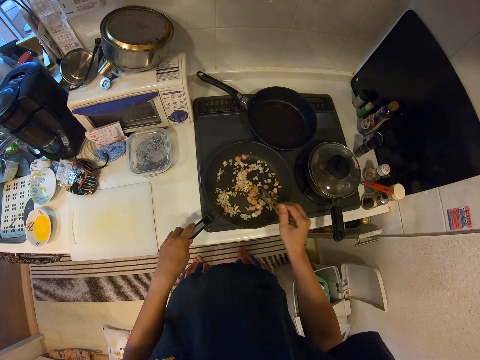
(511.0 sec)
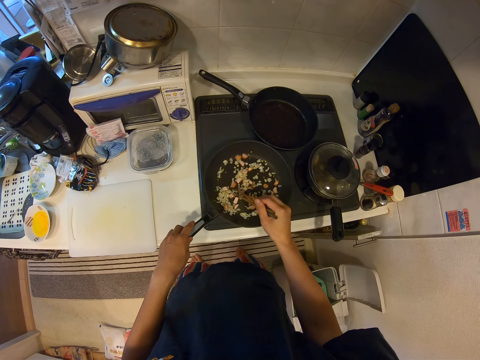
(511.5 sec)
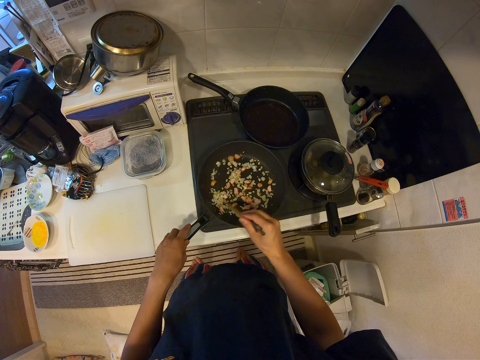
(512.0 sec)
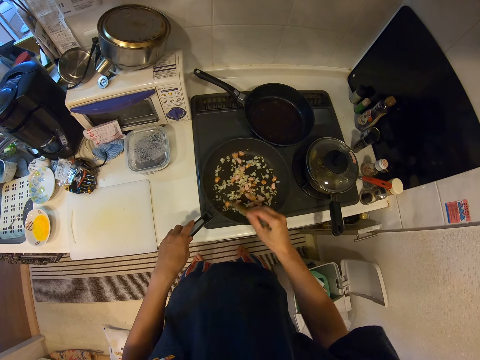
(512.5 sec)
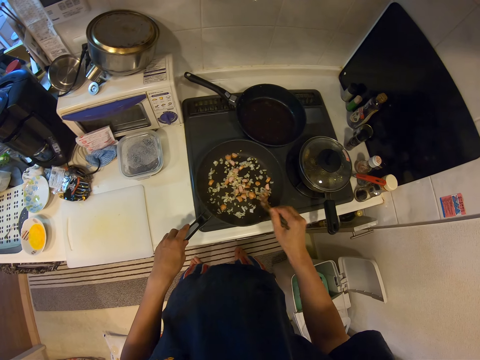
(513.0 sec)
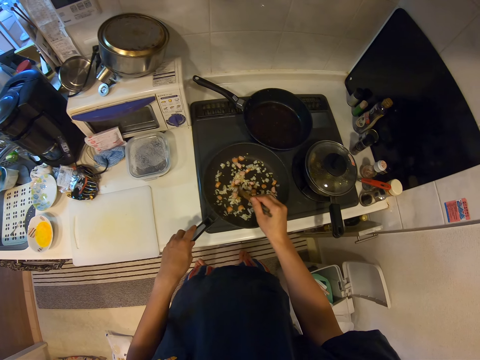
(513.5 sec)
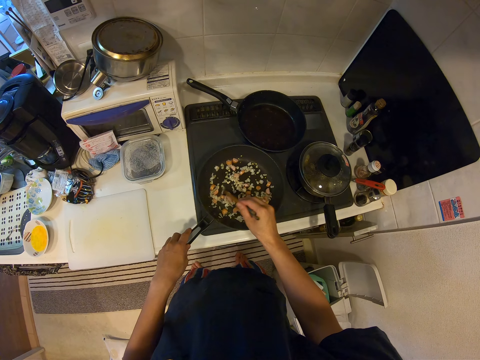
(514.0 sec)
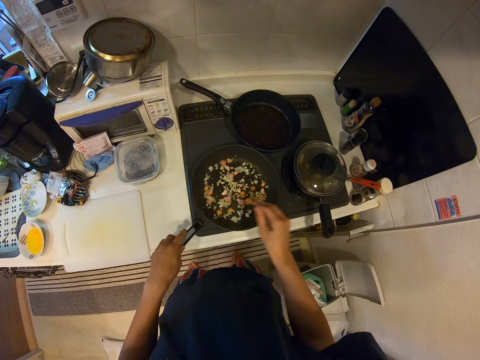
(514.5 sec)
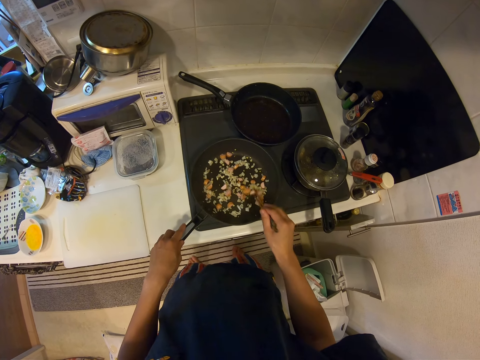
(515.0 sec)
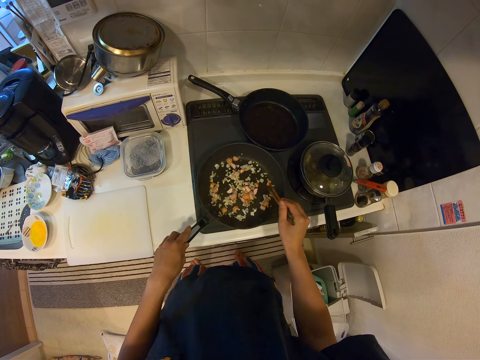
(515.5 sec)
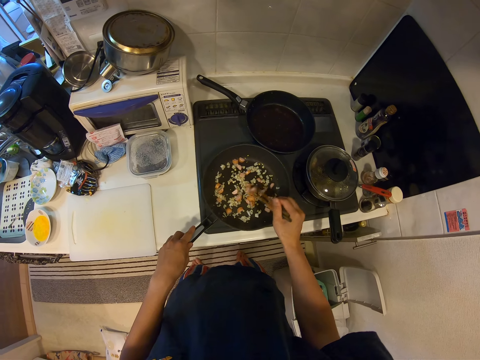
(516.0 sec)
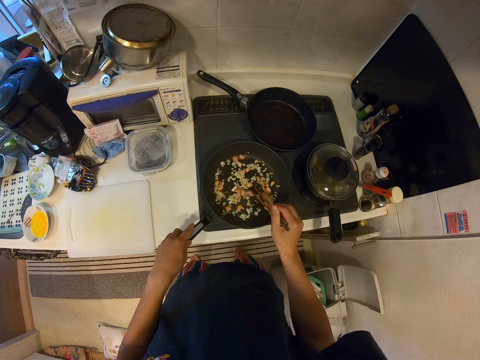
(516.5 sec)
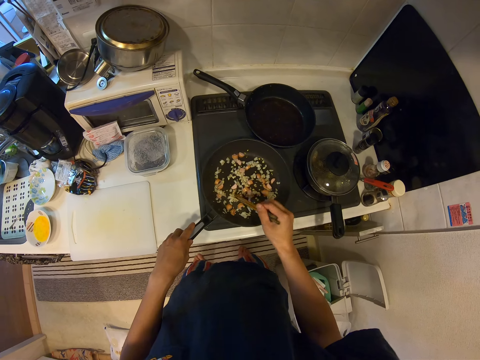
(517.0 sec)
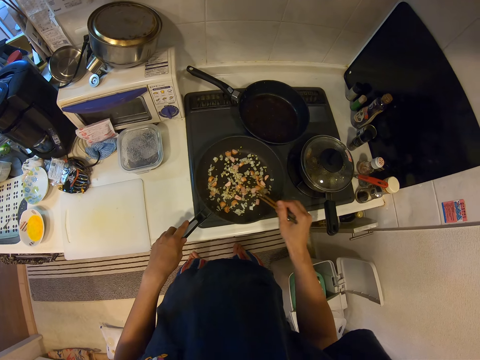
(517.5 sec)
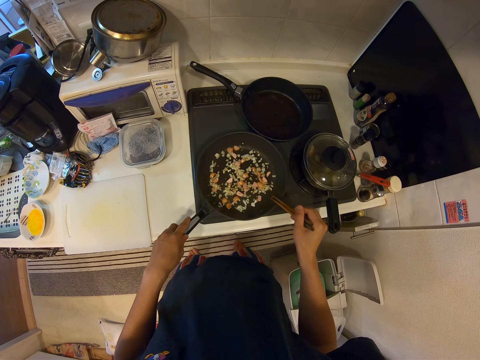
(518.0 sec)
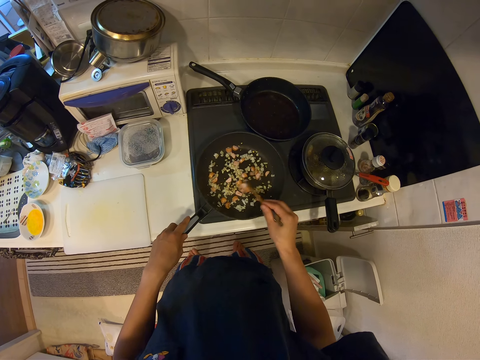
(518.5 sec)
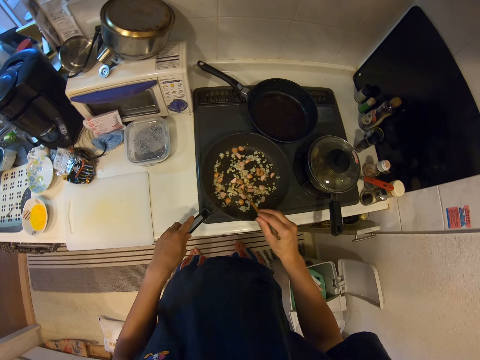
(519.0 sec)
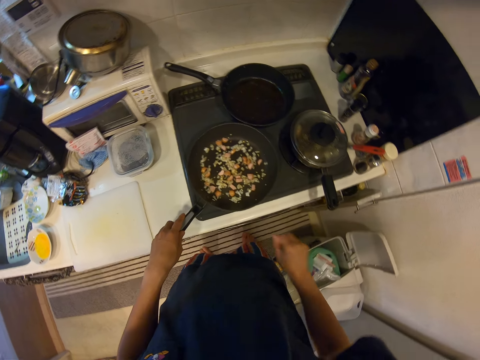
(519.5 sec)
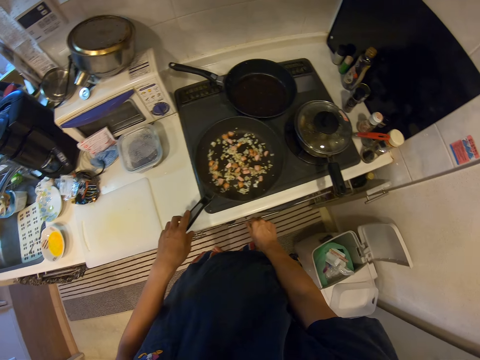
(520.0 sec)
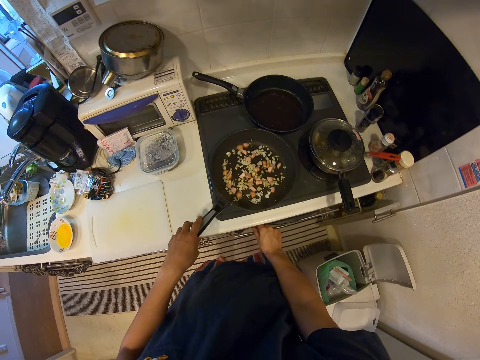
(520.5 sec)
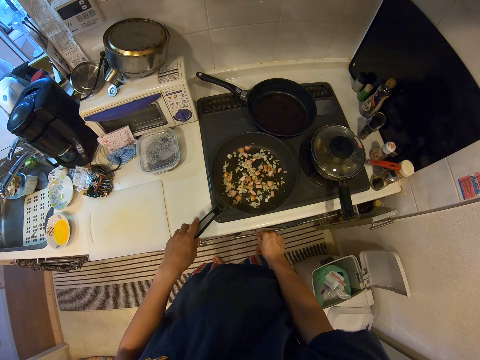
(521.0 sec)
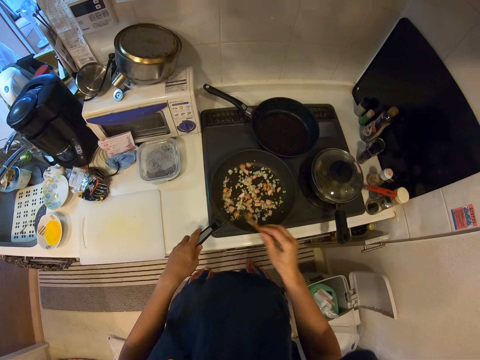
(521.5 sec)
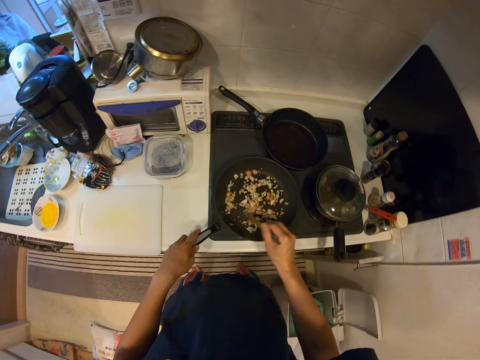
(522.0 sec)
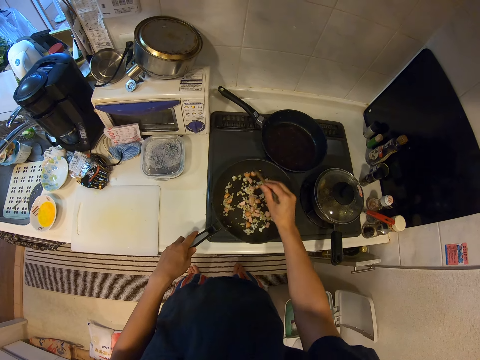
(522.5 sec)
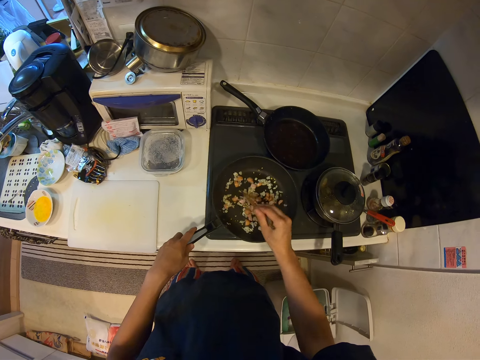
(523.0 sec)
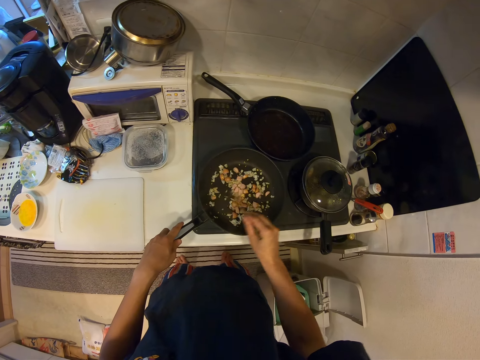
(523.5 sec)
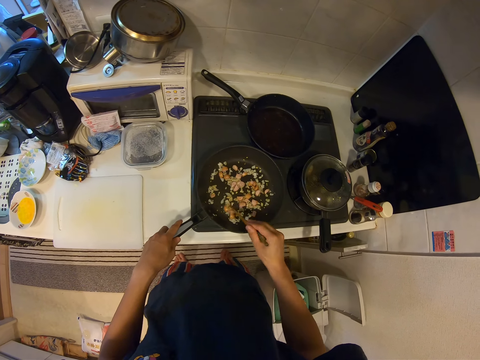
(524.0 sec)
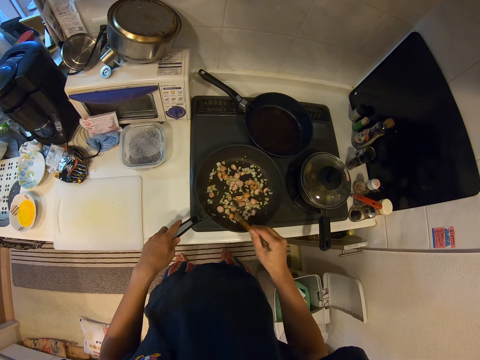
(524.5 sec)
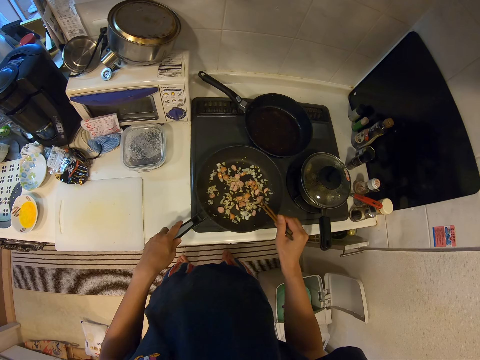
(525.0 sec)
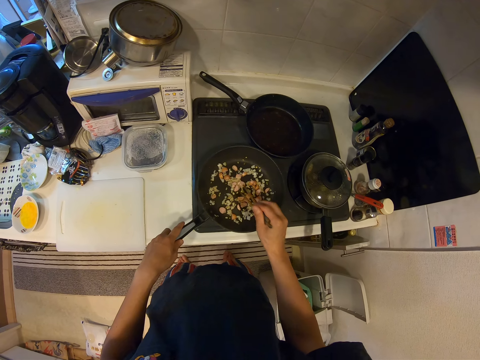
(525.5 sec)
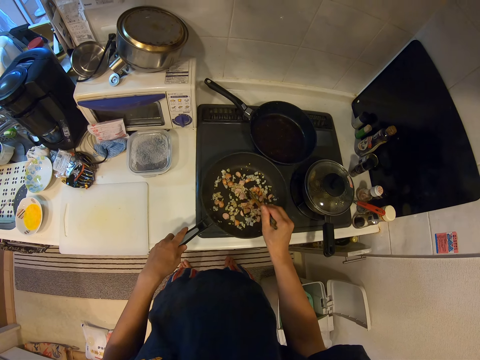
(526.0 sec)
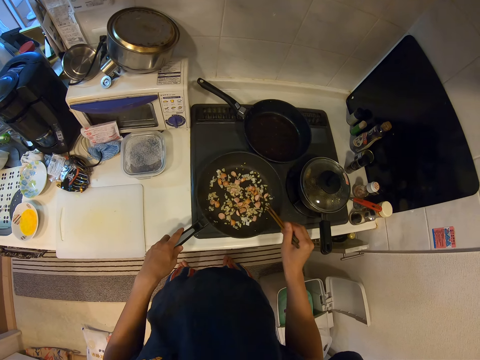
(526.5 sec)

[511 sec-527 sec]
The camera wearer holds the cooker knob and turns the cooker knob. They mix the food.

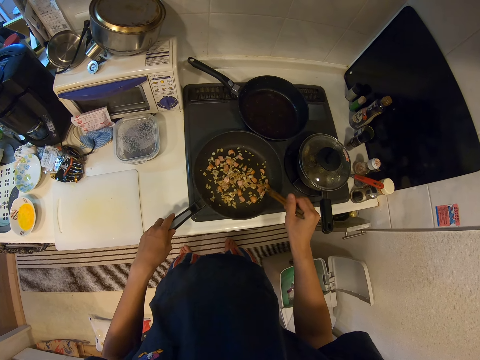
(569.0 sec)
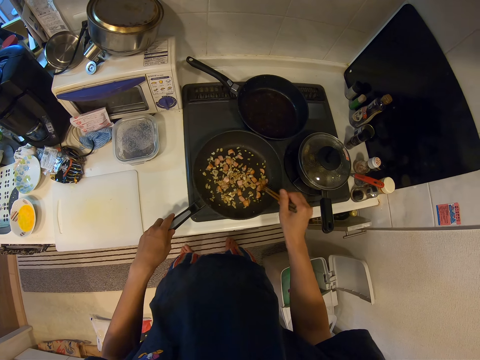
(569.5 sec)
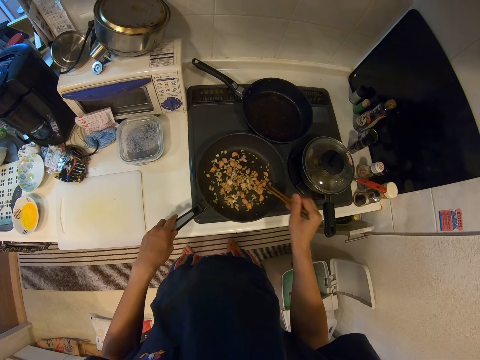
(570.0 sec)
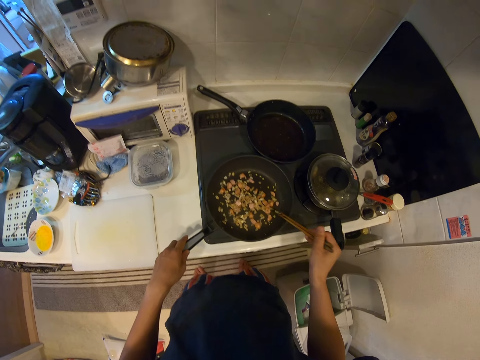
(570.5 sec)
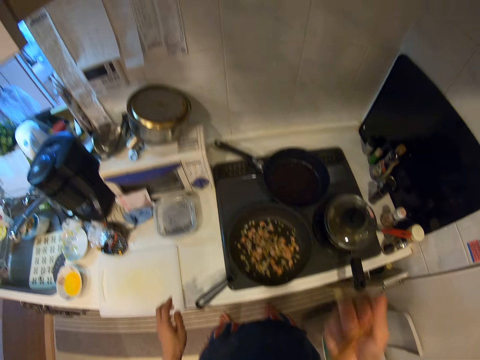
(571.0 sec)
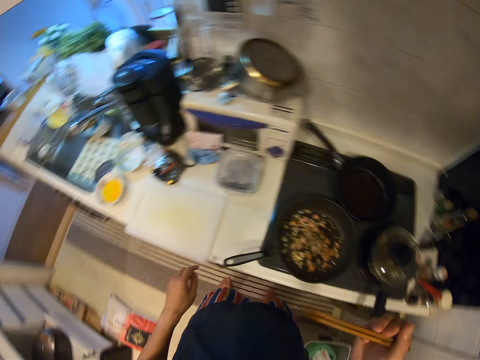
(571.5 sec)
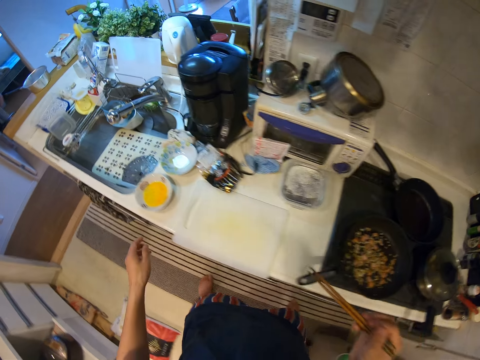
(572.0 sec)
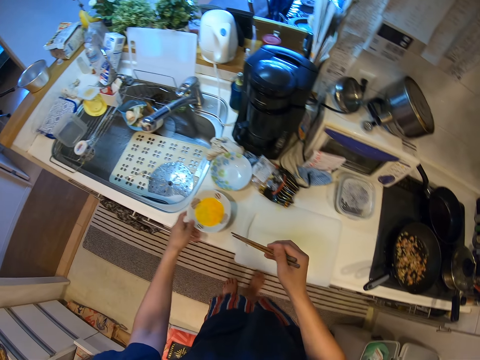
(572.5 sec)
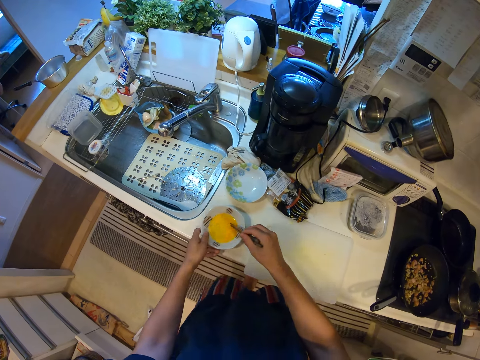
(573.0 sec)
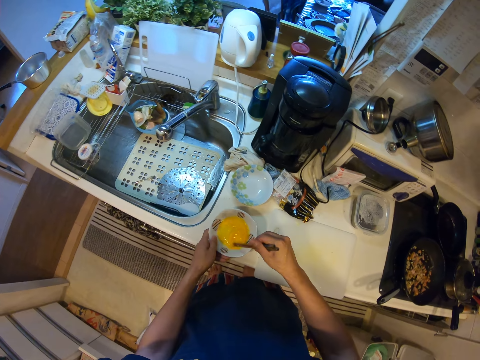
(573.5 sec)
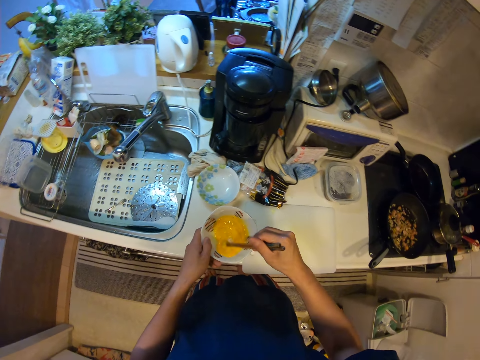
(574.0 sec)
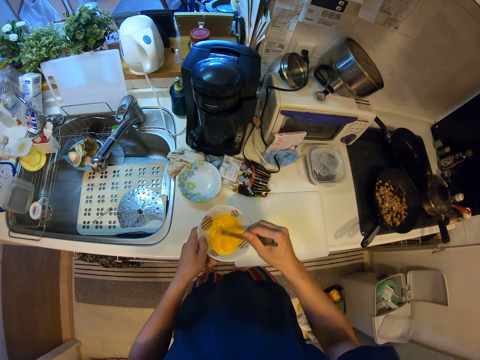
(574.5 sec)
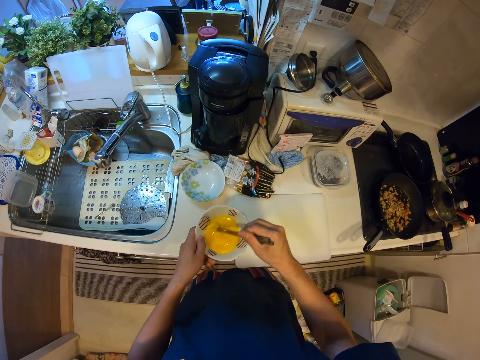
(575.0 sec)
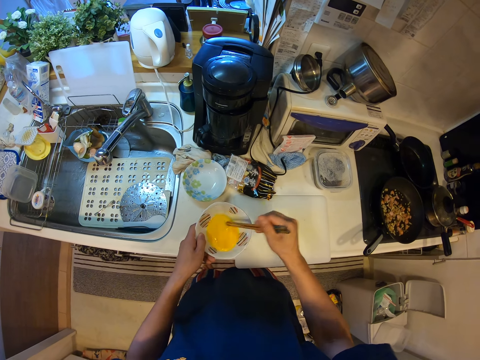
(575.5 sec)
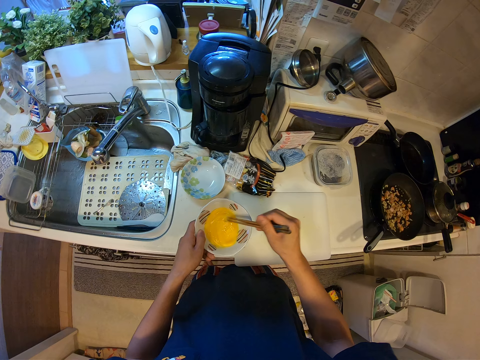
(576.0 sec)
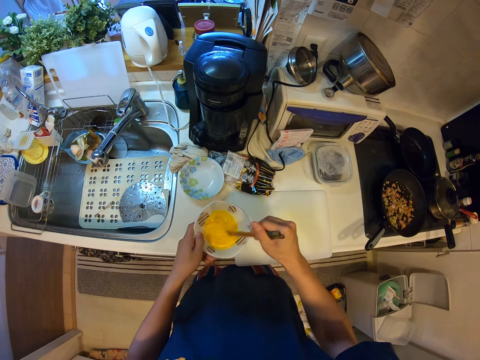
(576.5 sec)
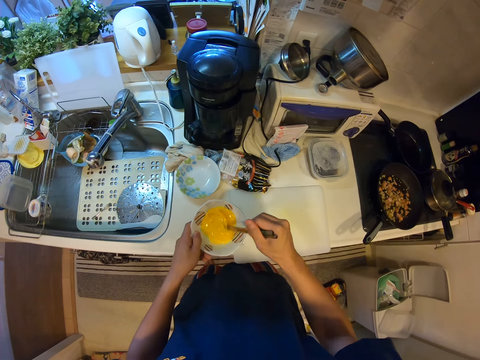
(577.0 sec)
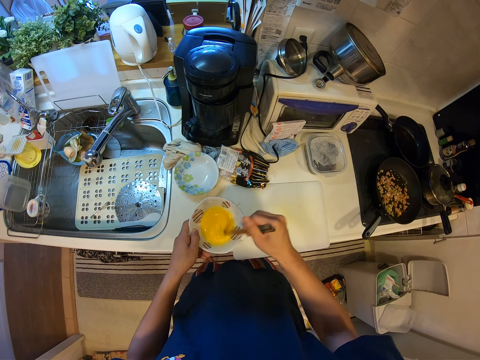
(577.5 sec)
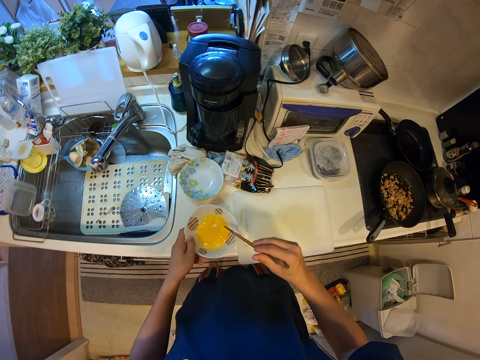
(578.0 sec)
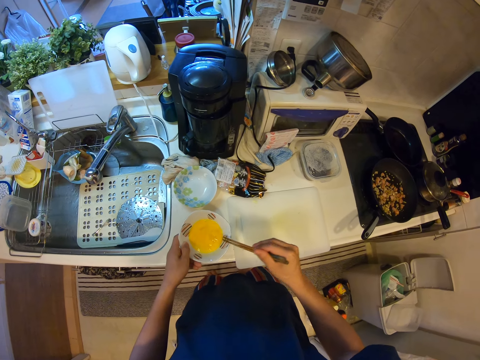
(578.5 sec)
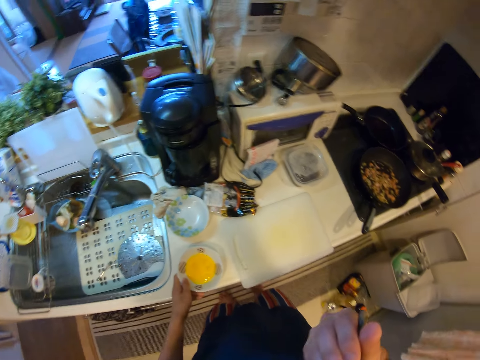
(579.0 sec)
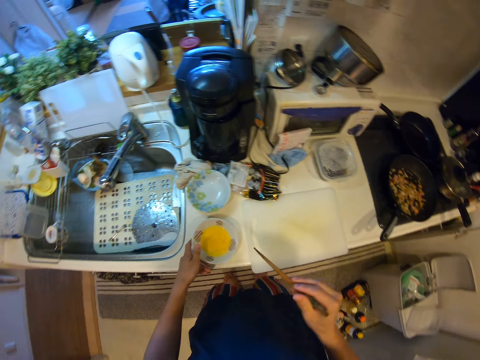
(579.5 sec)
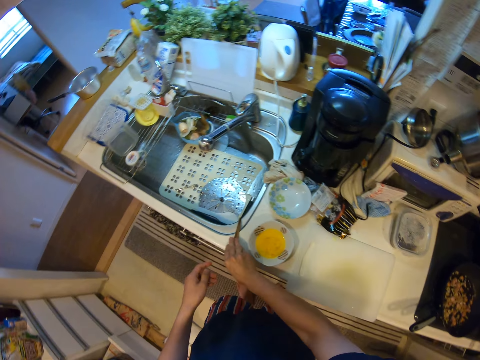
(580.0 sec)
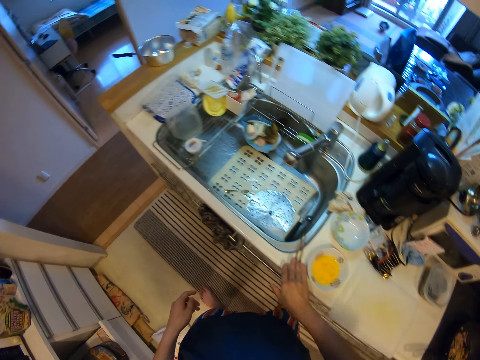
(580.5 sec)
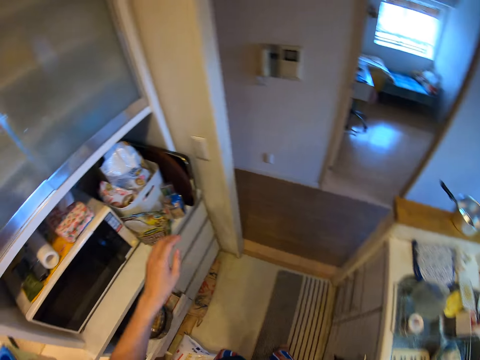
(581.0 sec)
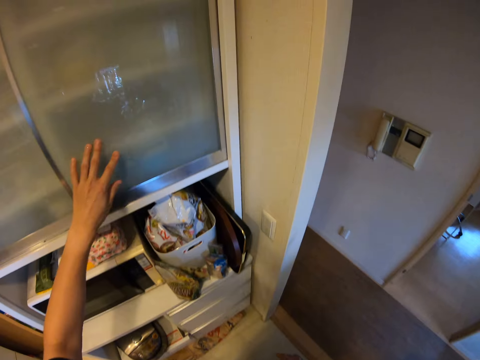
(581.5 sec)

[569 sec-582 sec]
The camera wearer holds the chopsticks. They hold the bowl. They mix the egg. They hit the bowl with the chopsticks. They hold the bowl. They put the bowl down. They put the chopsticks beside the sink.
